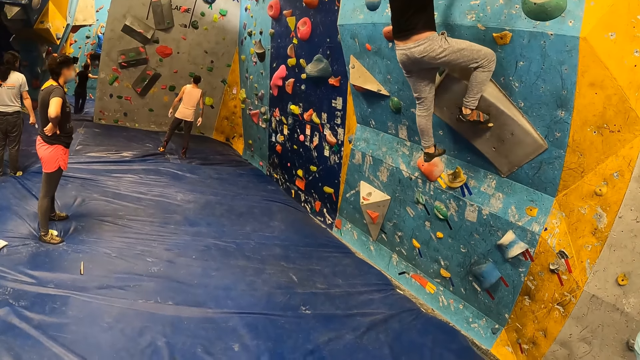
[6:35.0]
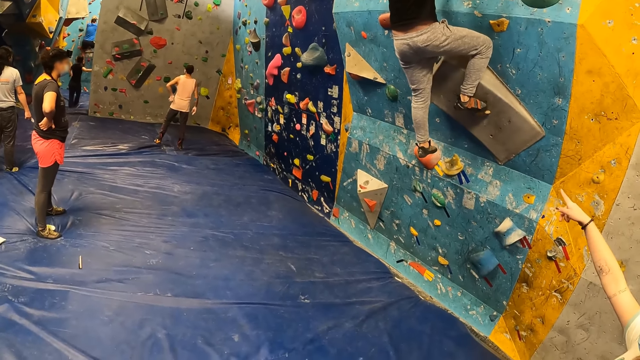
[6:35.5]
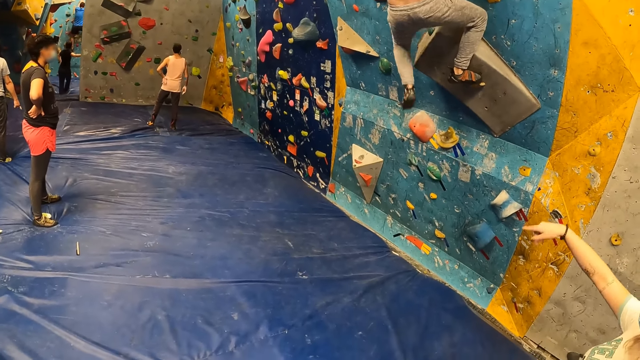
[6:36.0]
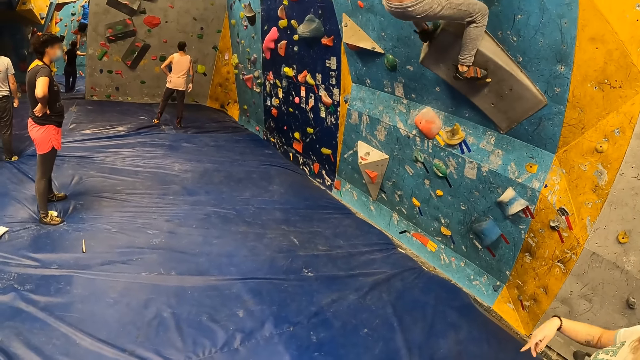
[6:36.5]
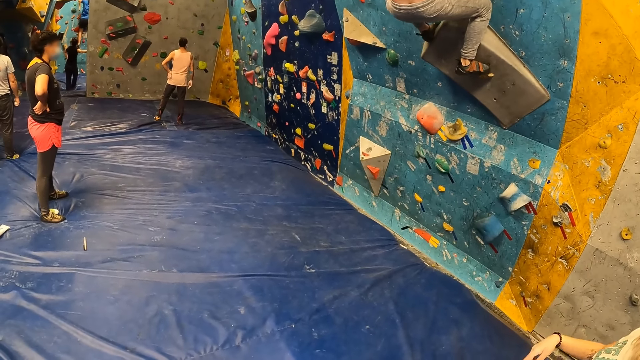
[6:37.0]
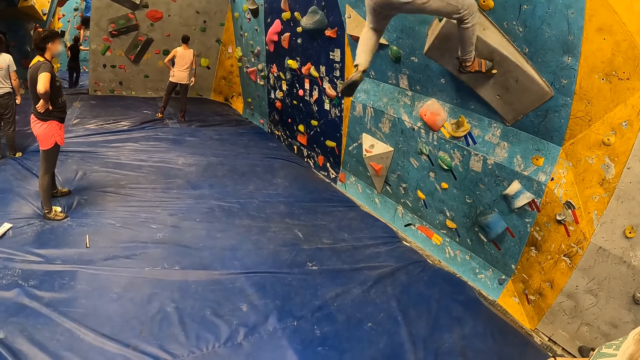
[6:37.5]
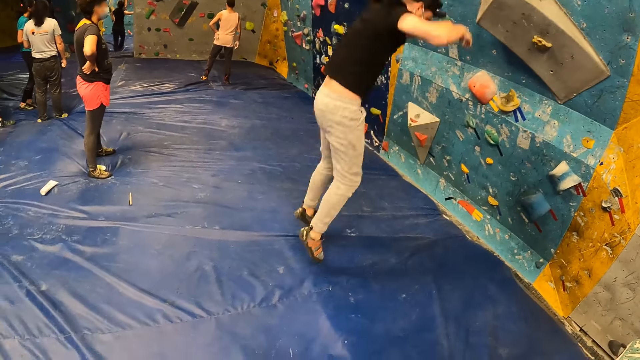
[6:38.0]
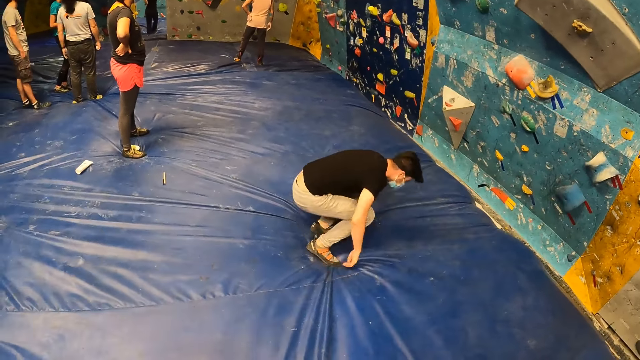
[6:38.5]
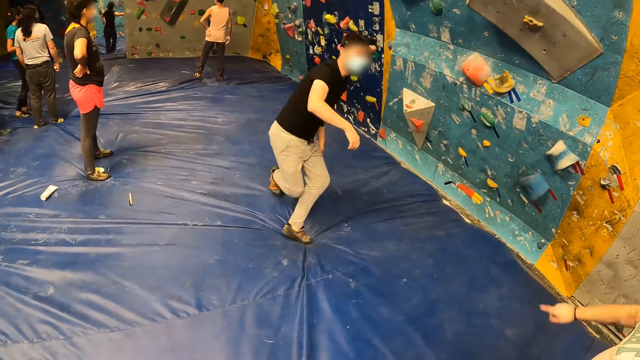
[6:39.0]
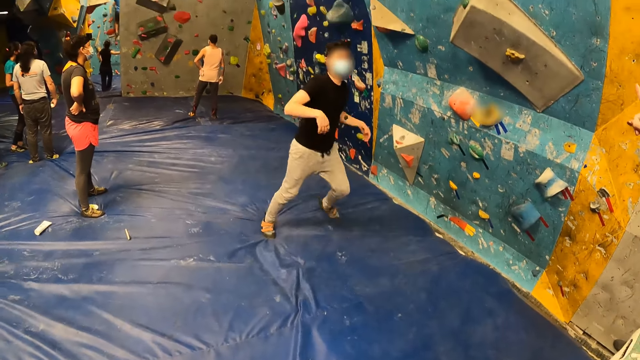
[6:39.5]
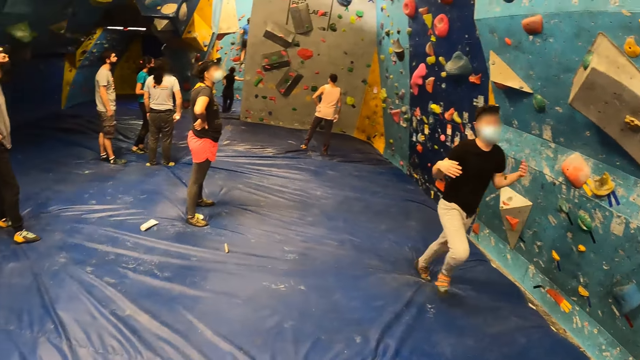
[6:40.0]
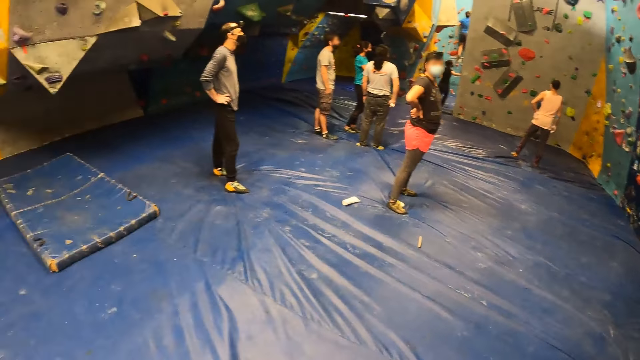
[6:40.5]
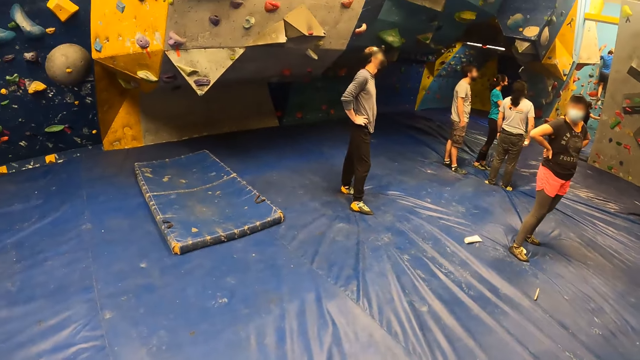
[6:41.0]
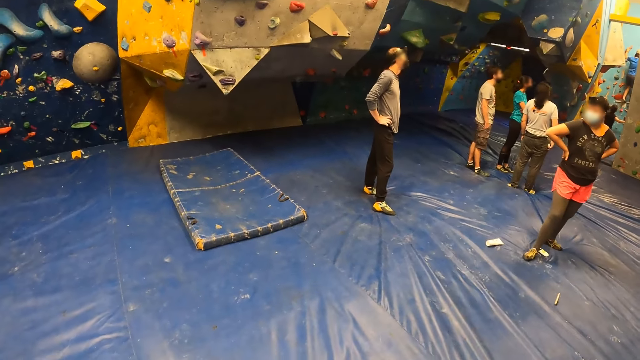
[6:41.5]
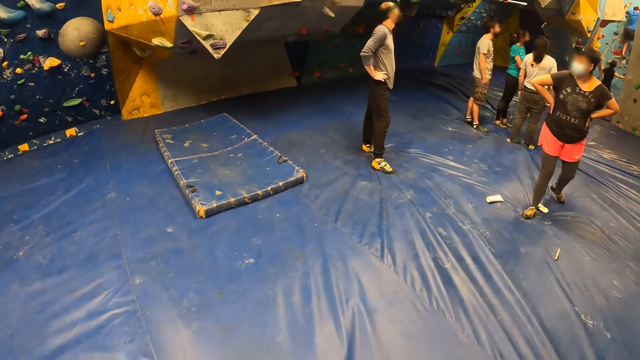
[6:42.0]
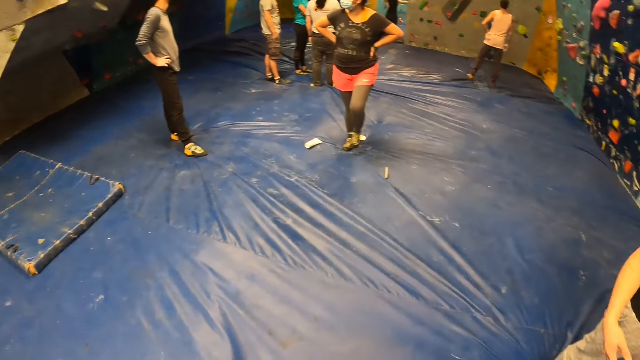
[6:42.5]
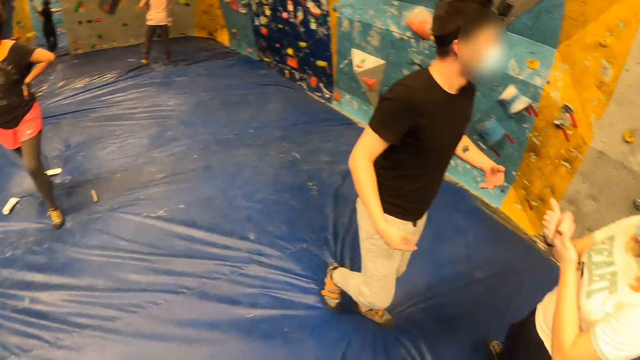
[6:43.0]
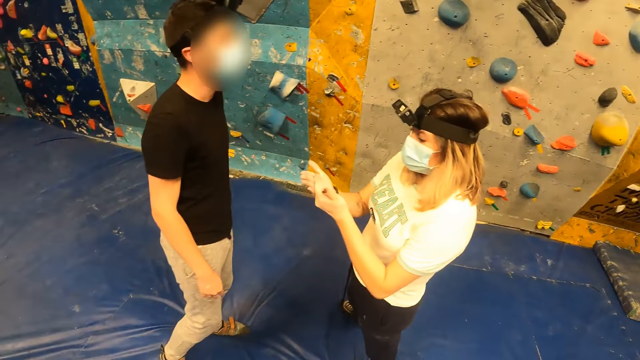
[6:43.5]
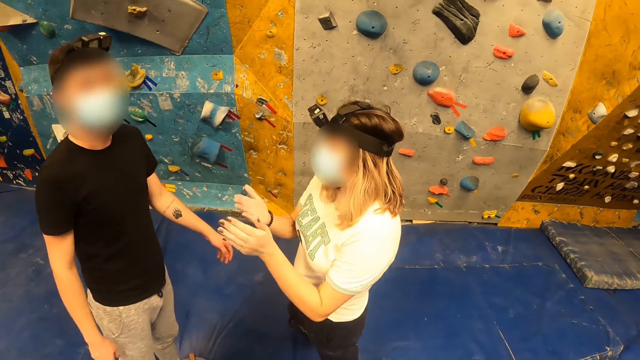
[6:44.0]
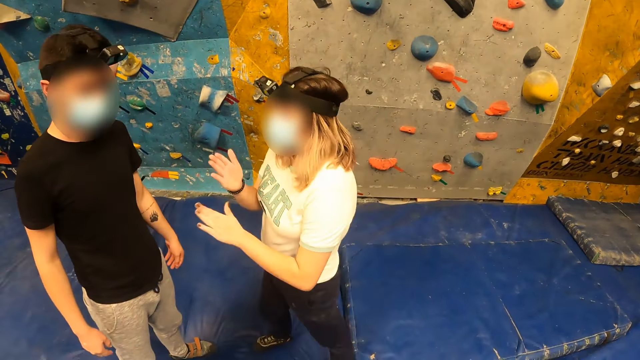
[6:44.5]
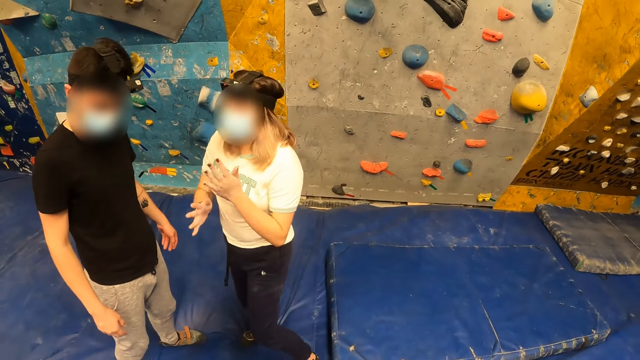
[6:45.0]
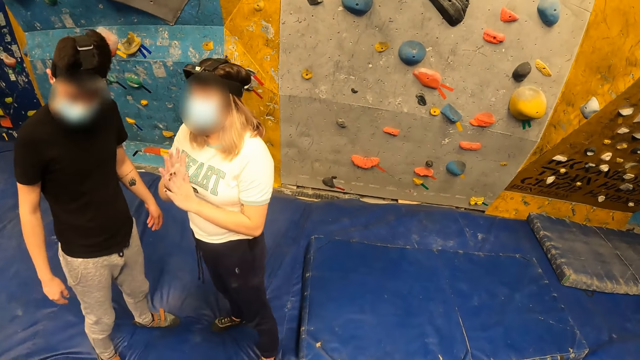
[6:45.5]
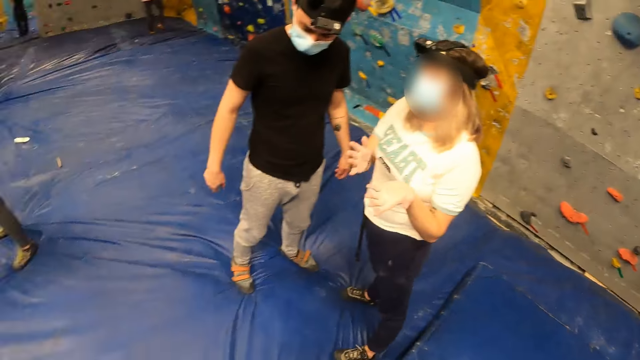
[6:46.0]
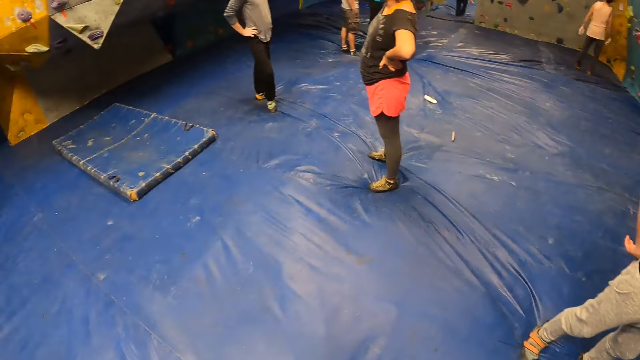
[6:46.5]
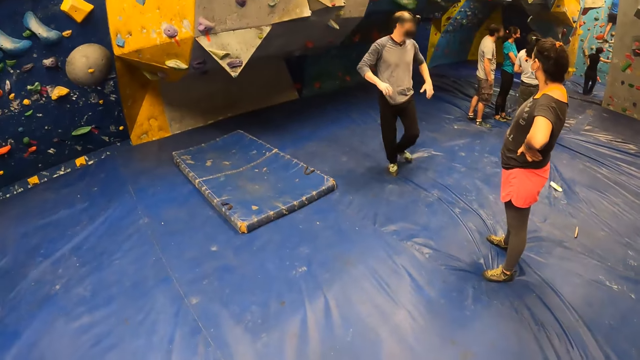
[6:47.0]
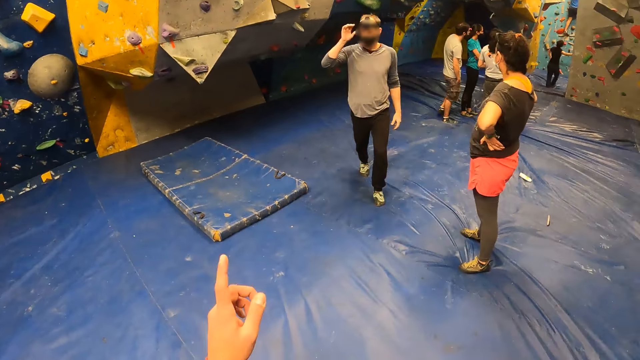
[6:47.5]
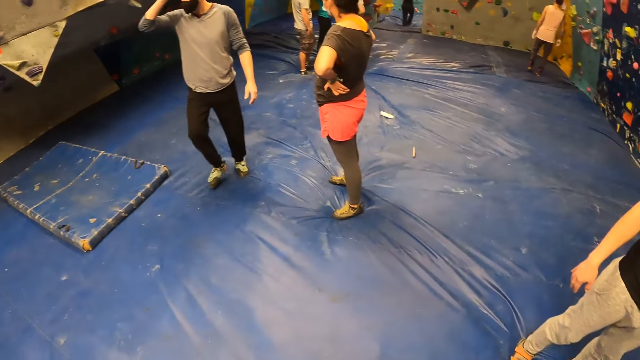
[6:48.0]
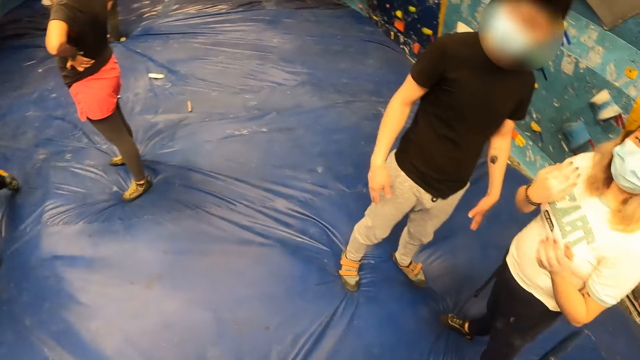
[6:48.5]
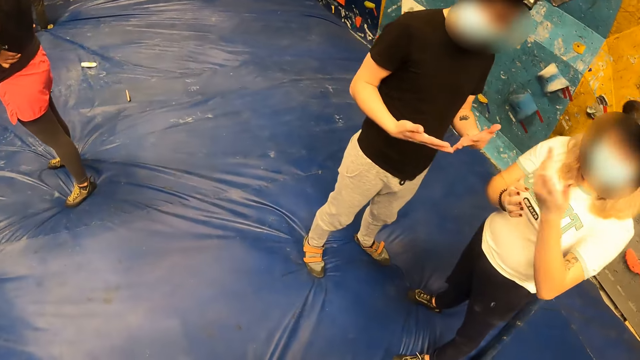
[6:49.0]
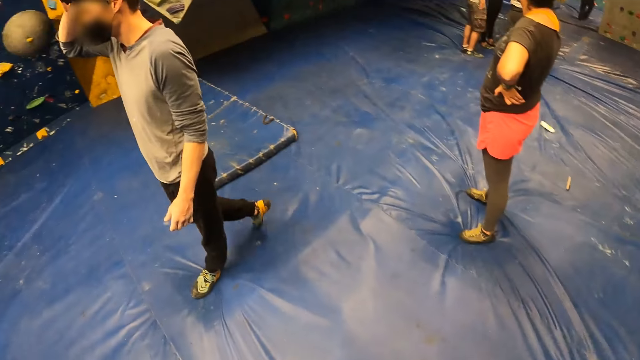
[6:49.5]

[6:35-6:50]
A man jumps from the trampoline. The man lands on the crash pad. A woman converses with the man. The man shakes hands. The man interacts with someone. The camera wearer converses with the man and the woman. They walk around.

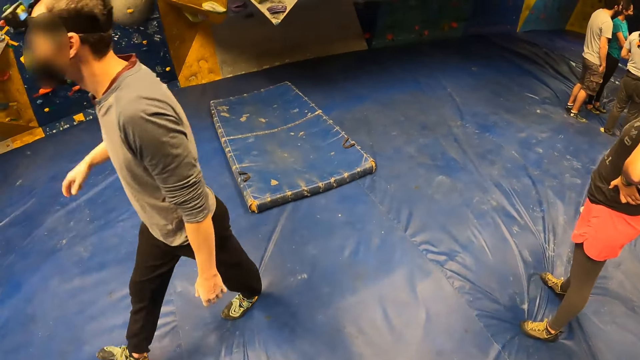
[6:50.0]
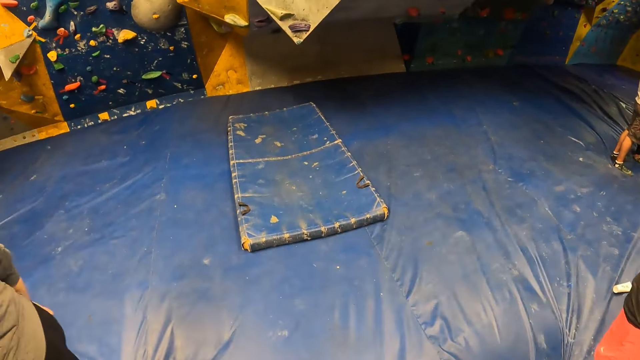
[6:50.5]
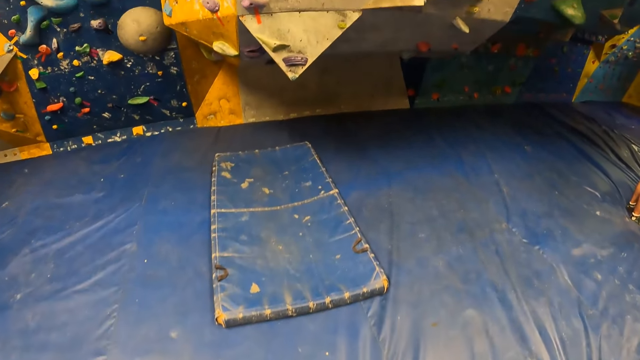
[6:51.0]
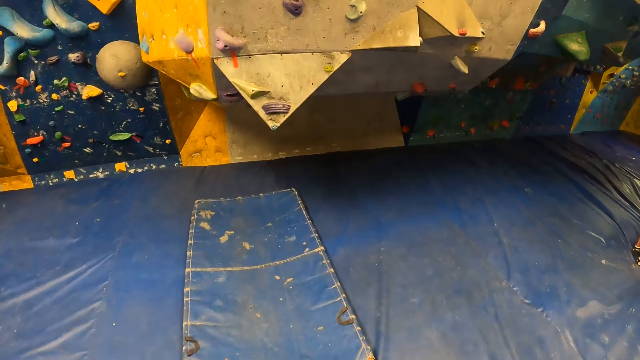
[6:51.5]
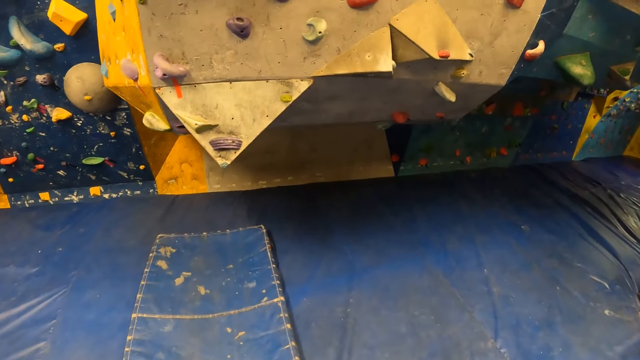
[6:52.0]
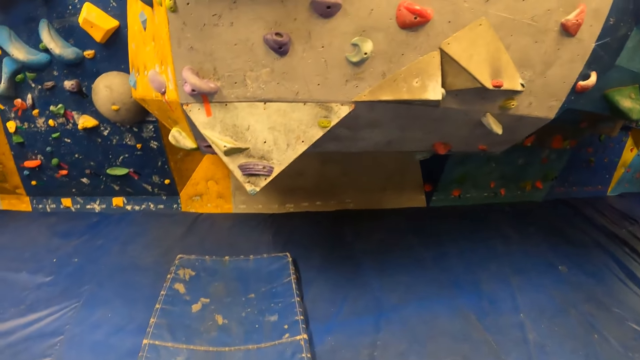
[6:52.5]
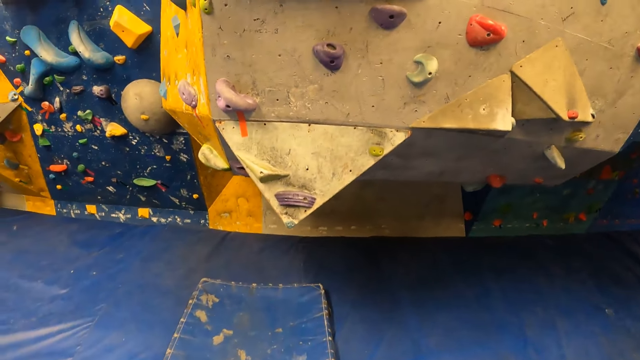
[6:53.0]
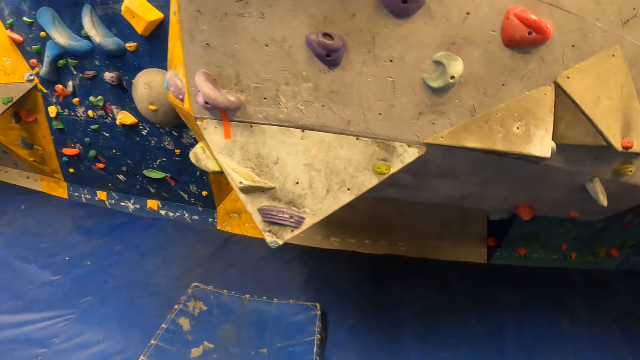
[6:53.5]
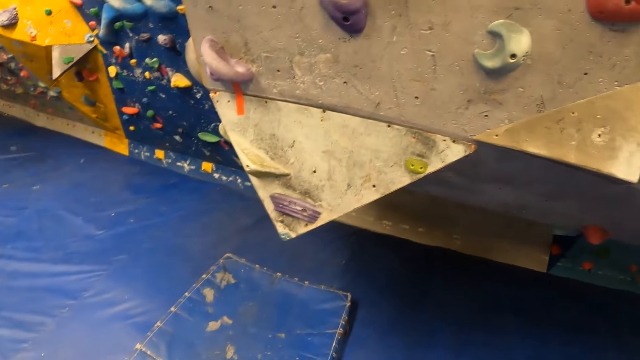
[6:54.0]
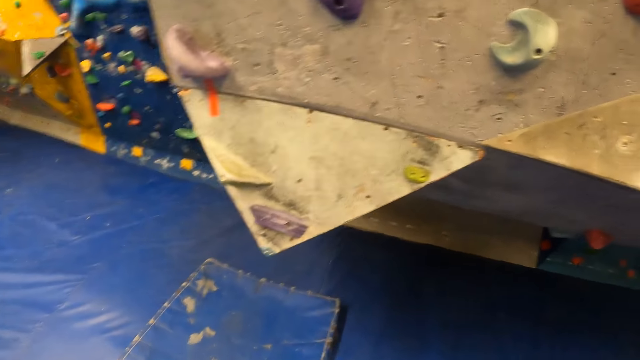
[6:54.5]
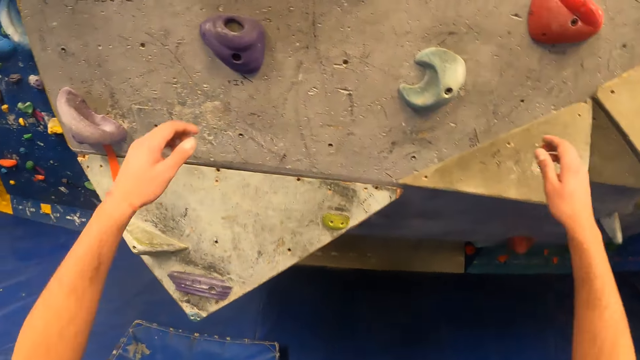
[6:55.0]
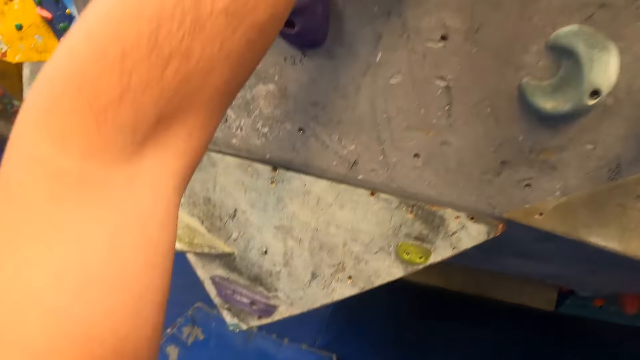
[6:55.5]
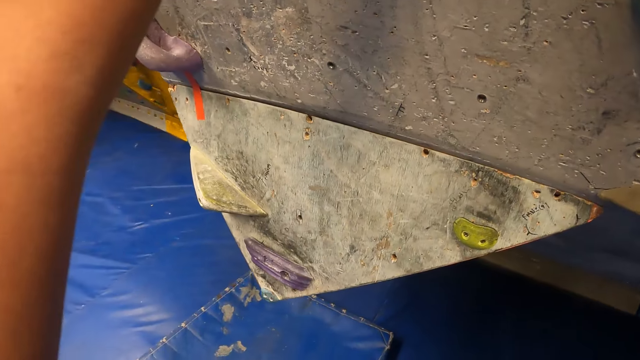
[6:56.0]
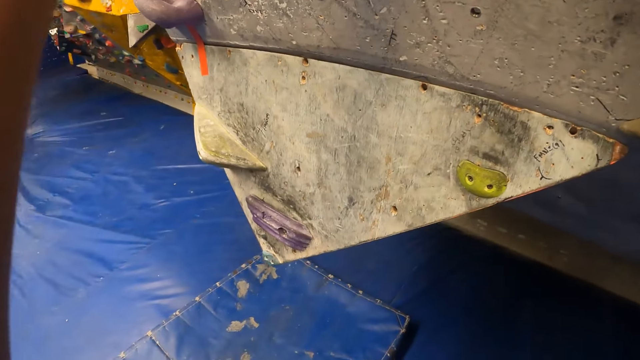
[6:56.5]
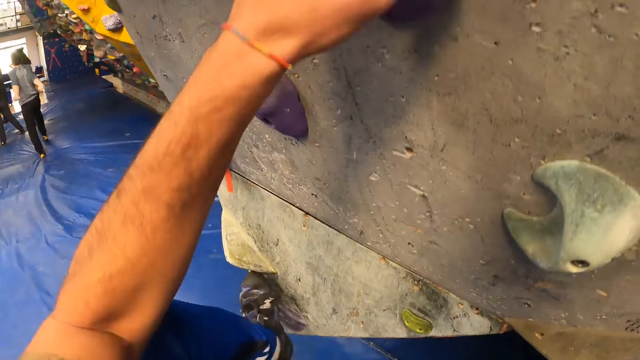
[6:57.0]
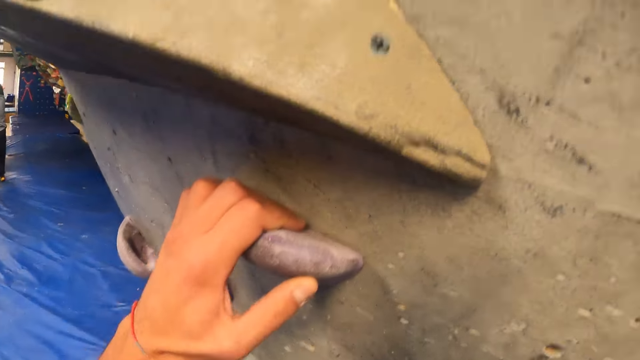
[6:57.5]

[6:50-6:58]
The camera wearer walks towards a bouldering wall. They climb the trampoline.
